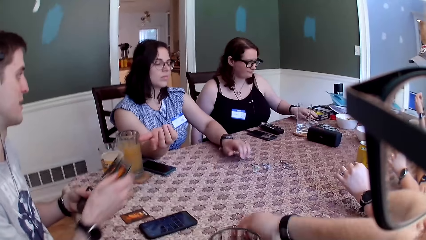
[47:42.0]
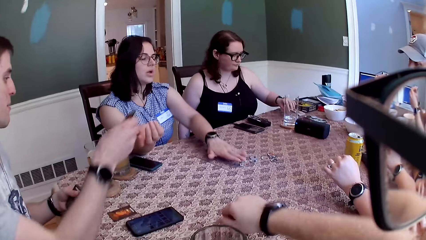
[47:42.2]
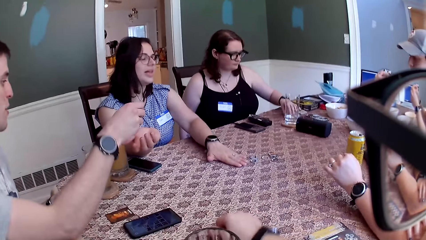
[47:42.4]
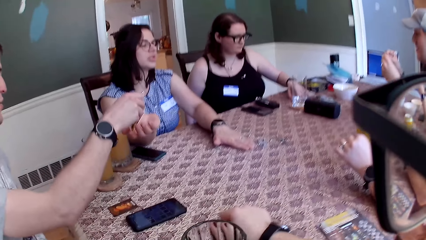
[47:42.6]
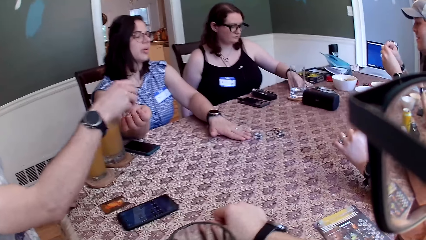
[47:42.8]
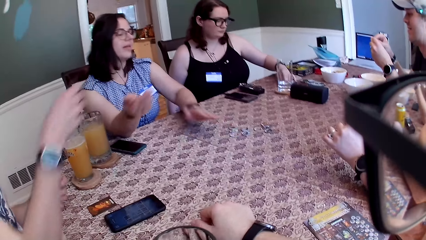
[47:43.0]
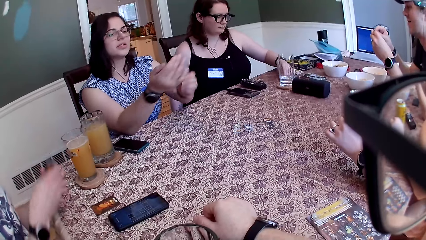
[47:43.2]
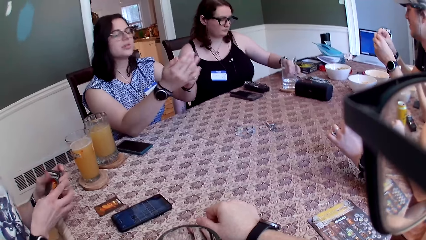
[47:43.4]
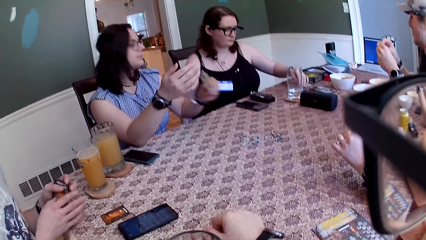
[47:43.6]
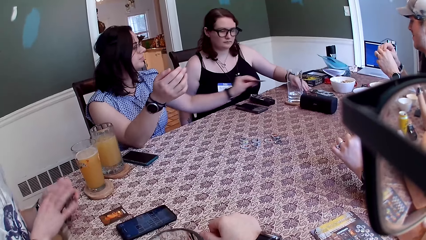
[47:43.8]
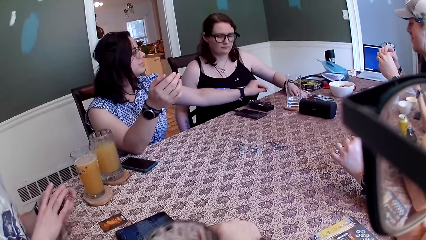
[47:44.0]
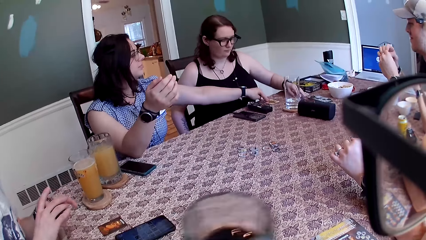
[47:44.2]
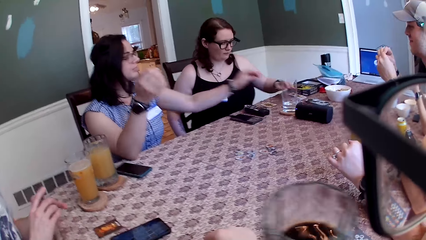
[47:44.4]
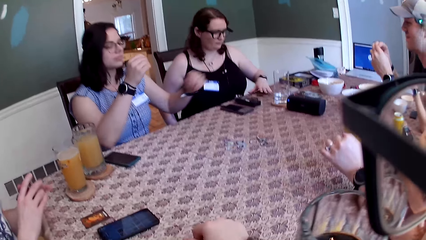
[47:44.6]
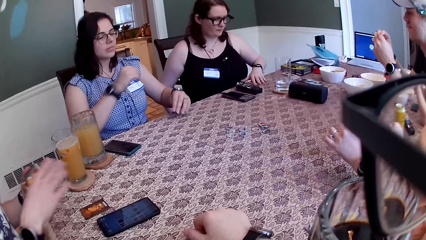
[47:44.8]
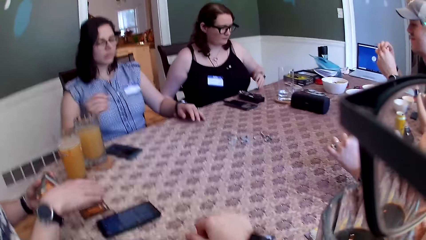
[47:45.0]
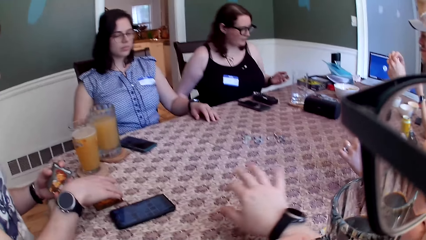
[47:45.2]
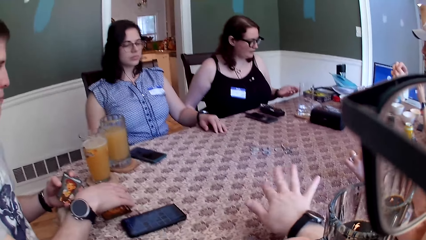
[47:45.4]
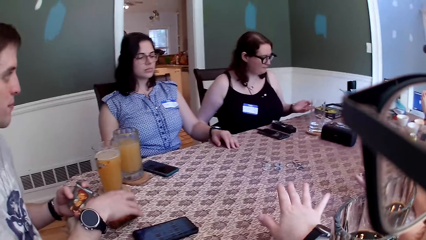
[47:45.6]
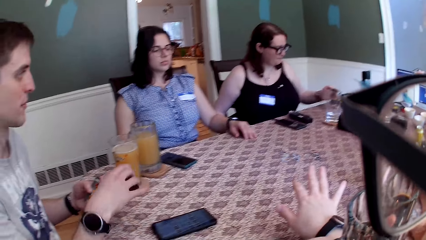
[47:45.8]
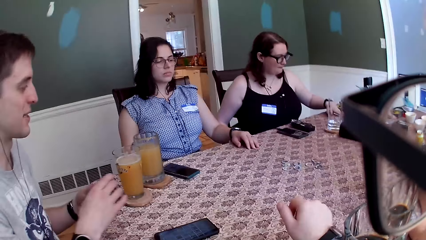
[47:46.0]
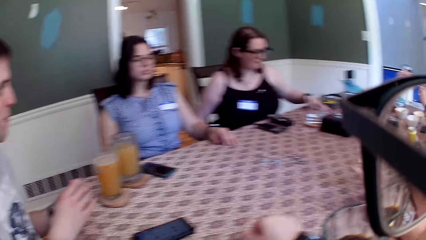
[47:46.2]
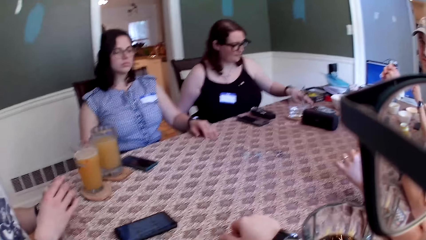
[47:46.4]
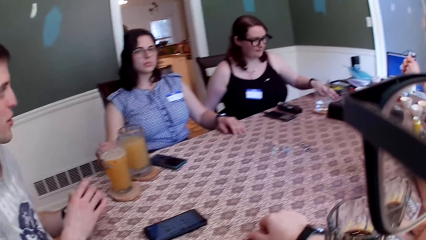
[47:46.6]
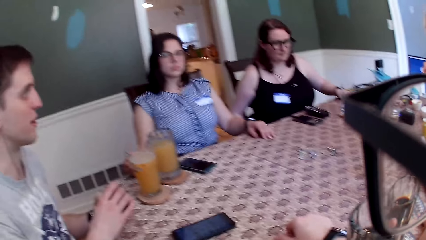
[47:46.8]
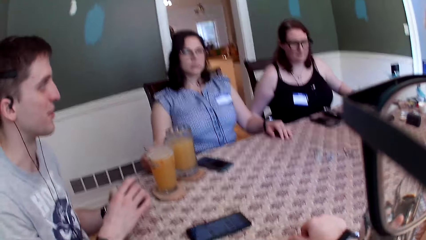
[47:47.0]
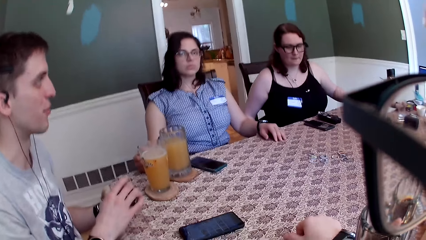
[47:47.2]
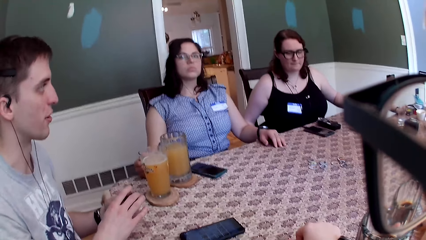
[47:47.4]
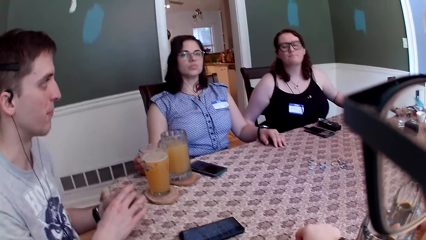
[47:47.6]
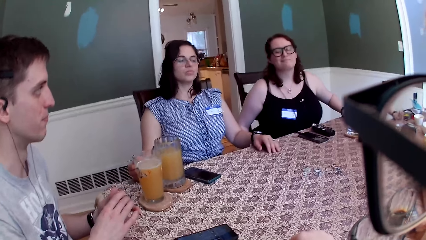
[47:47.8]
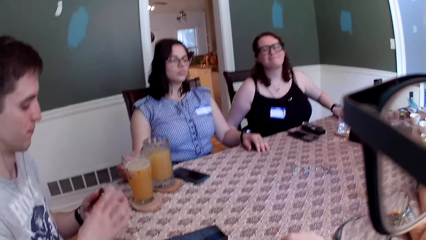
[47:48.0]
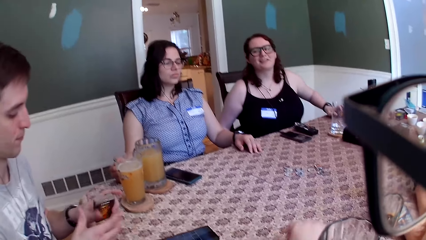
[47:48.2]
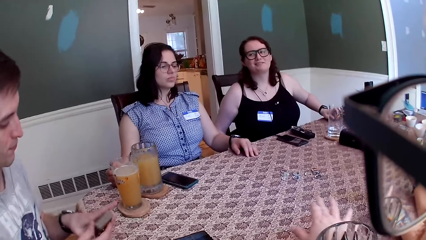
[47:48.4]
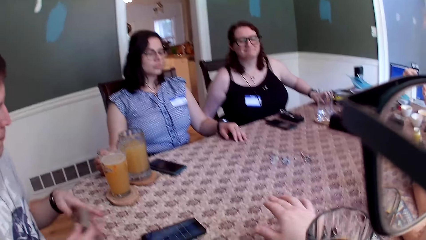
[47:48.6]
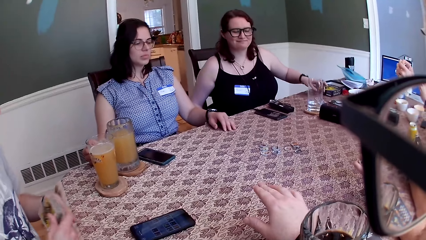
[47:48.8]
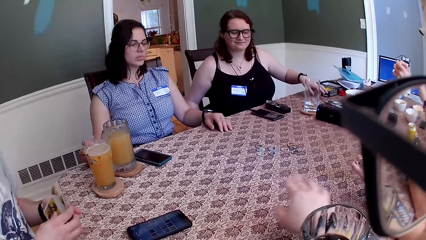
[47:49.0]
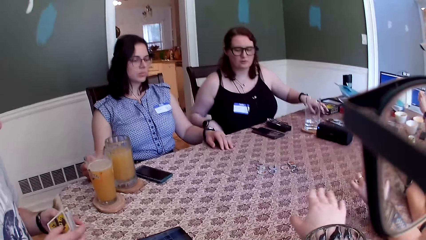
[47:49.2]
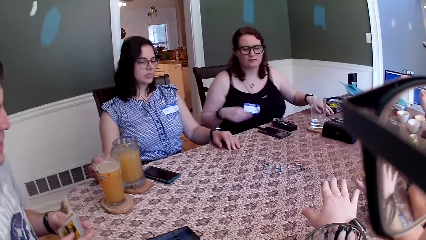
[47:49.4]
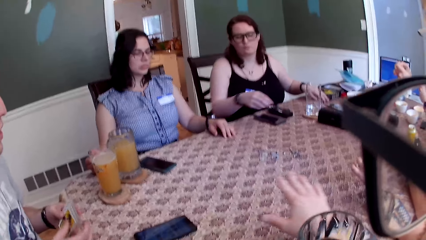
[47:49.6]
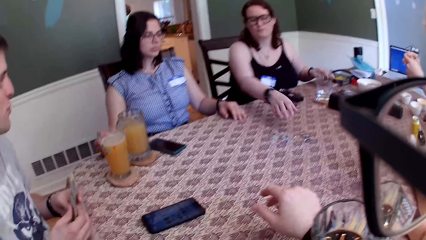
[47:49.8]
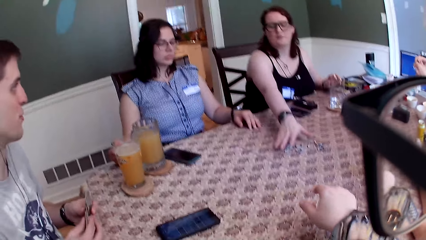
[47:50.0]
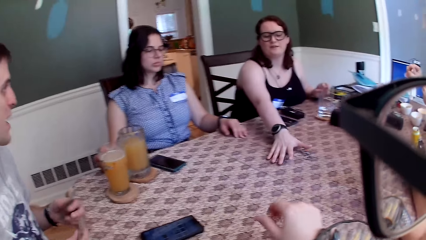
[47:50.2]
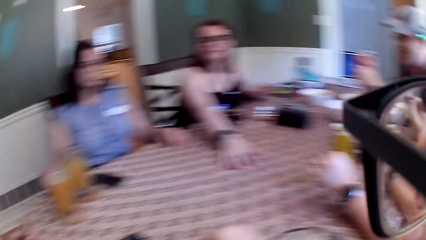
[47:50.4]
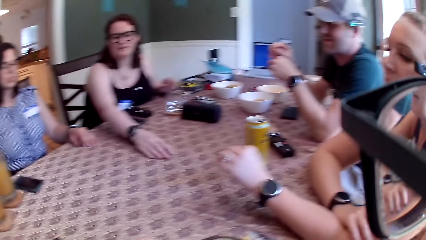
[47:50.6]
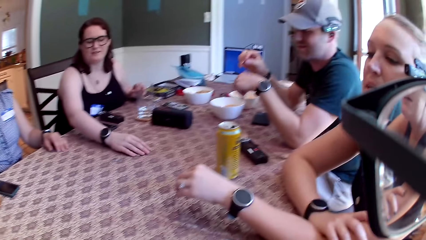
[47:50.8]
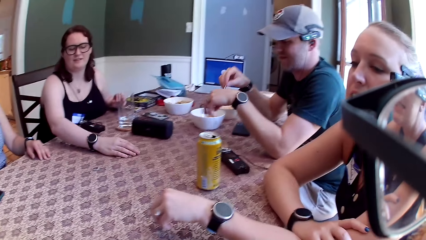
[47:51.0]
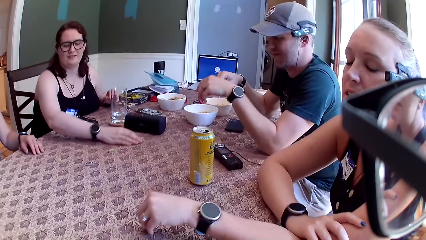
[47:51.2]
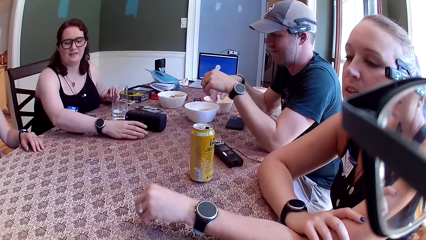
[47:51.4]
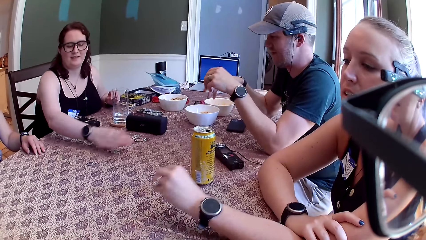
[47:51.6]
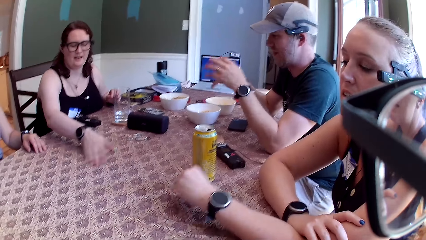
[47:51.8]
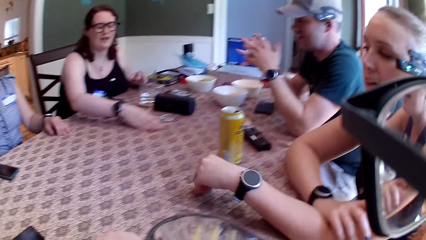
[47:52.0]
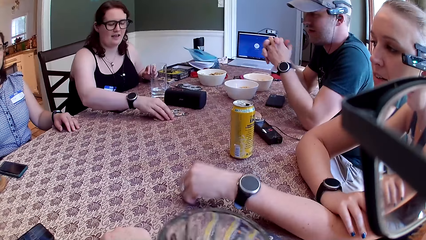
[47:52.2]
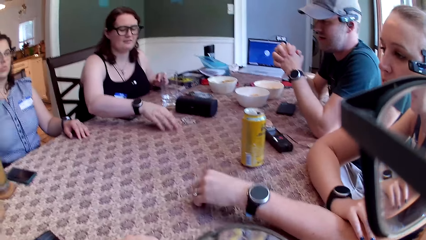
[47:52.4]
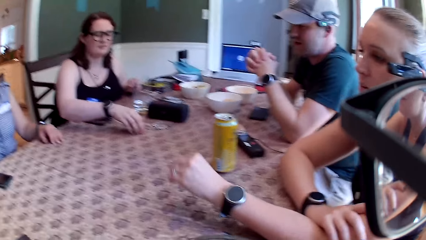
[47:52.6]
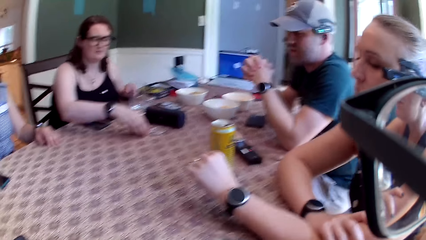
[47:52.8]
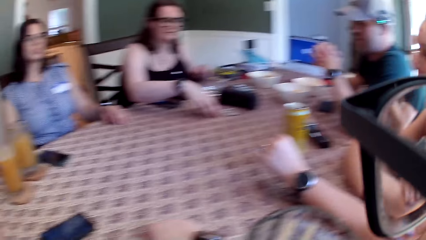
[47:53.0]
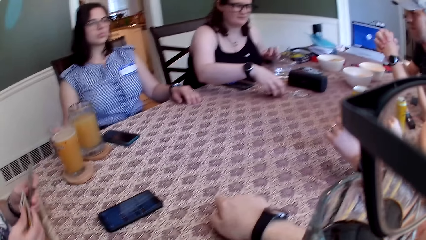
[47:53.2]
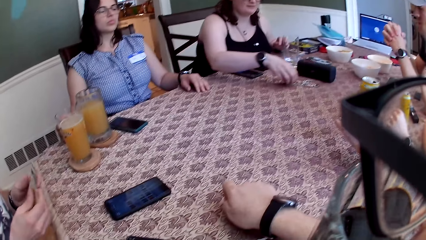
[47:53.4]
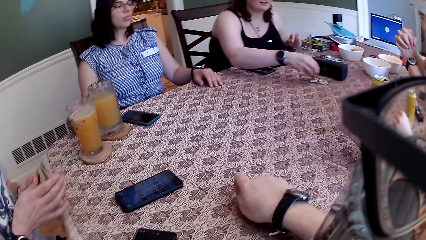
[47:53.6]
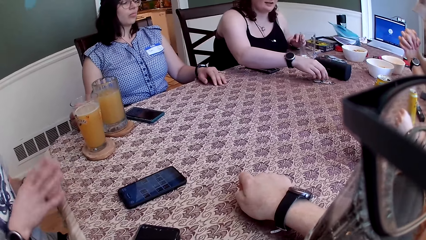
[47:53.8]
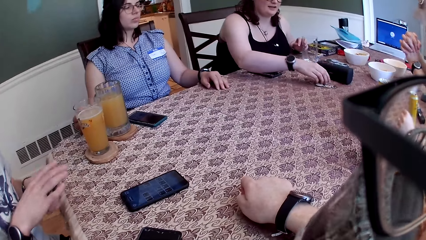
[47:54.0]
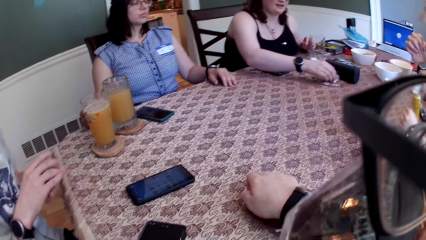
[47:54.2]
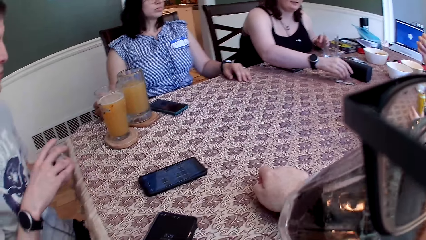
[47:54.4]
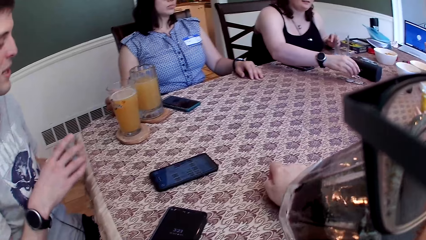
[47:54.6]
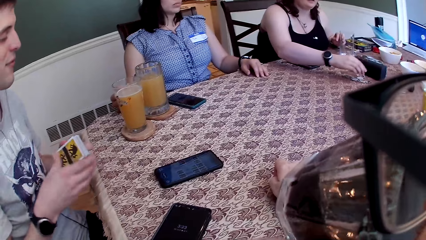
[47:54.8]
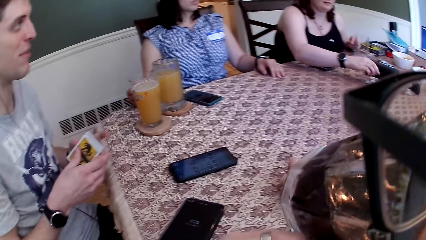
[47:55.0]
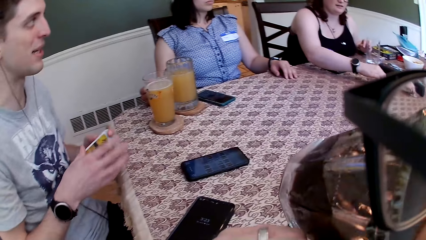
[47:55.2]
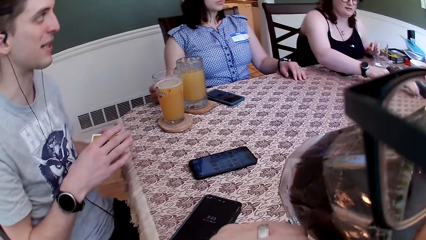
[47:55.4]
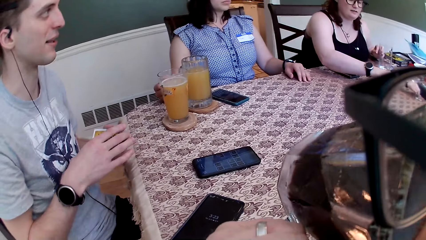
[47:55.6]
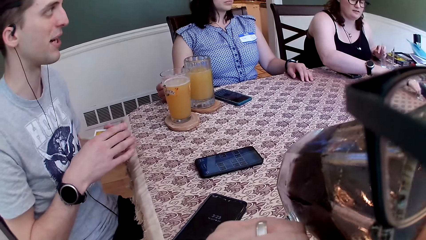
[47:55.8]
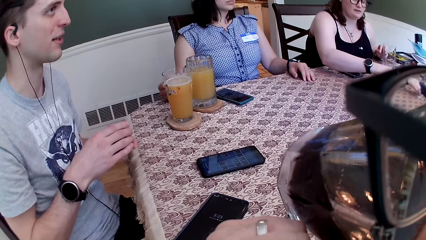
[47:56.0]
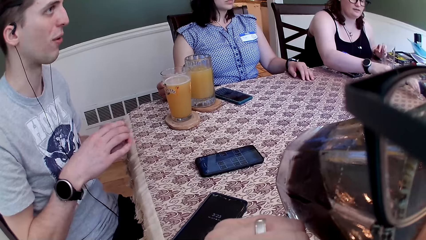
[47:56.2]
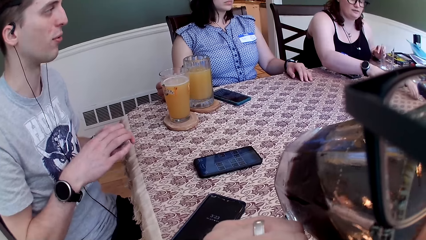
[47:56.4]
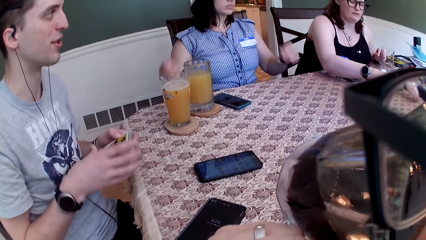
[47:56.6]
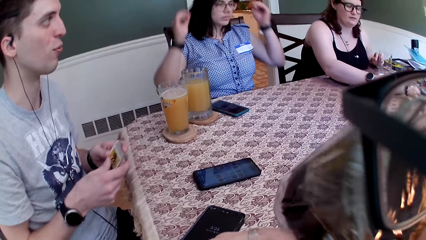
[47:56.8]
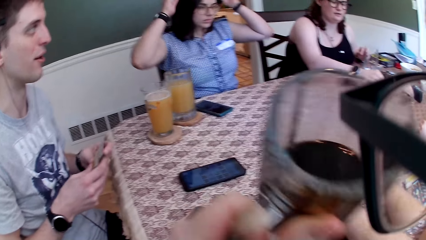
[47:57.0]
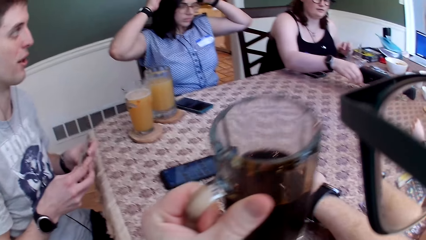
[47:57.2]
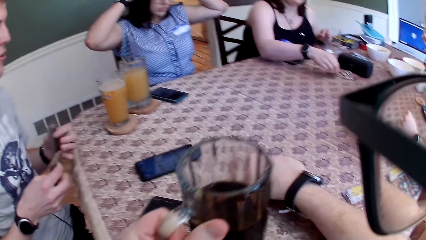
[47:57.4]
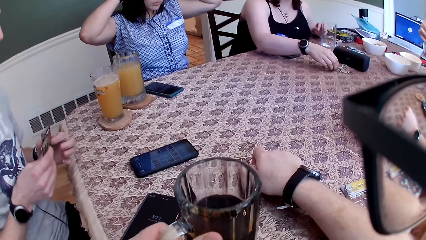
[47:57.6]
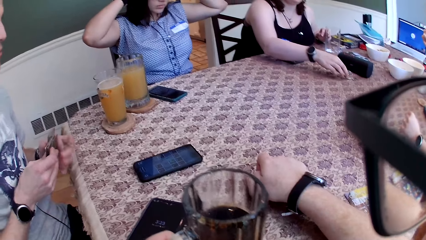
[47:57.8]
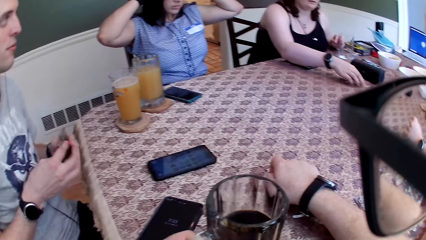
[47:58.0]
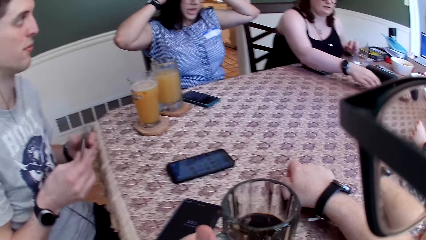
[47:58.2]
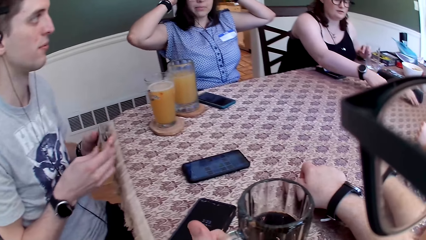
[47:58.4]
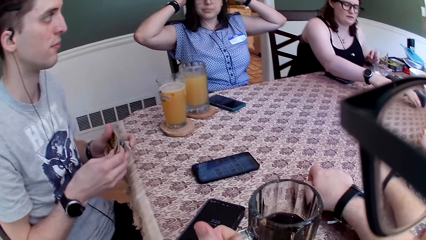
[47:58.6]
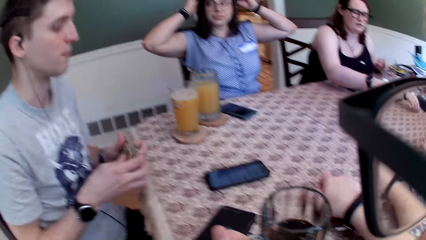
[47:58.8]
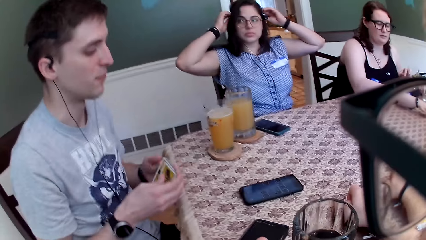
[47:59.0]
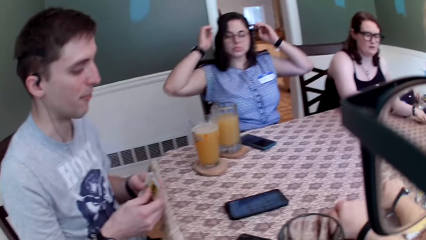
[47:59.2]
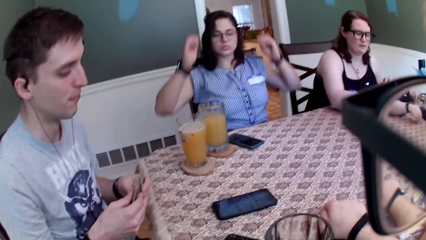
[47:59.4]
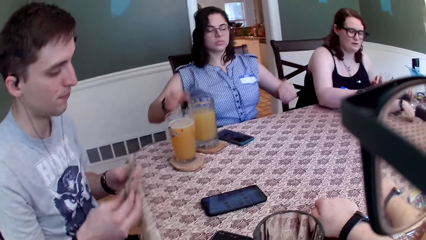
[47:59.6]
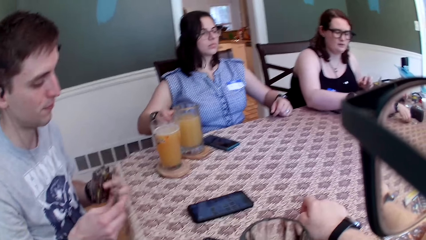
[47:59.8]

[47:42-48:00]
The camera wearer looks around. A man gives a woman a card on his right hand. The woman drops the card on the table with her left hand. Another woman picks up the card on the table with her left hand. A person drinks juice. The other woman drops the card on the table with her left hand. The camera wearer interacts with the group of people. The other woman moves the card tokens on the table with her right hand. The camera wearer looks around. He picks up the glass of coffee on the table with his left hand. The man shuffles the card with both hands. The other woman picks up the card tokens on the table with her right hand. The camera wearer drinks from the glass of coffee in his left hand. The man shuffles the card with both hands. The camera wearer drops the glass of coffee on the table with his left hand.
